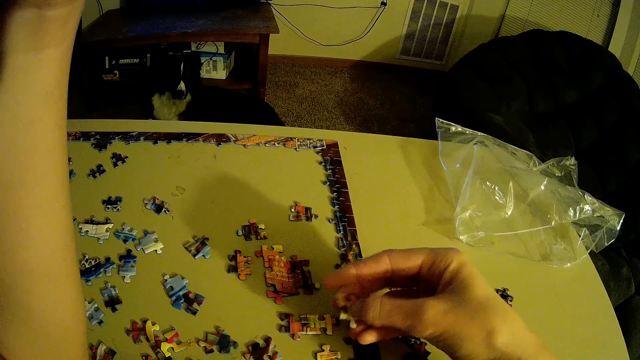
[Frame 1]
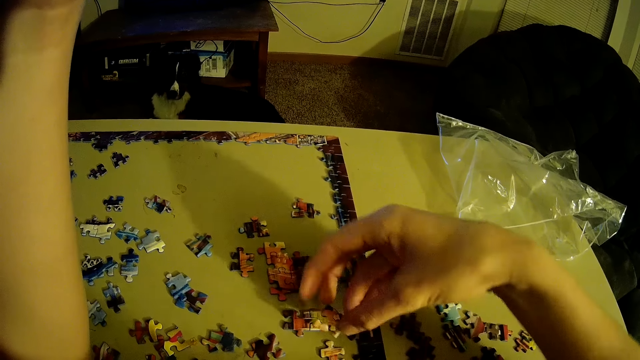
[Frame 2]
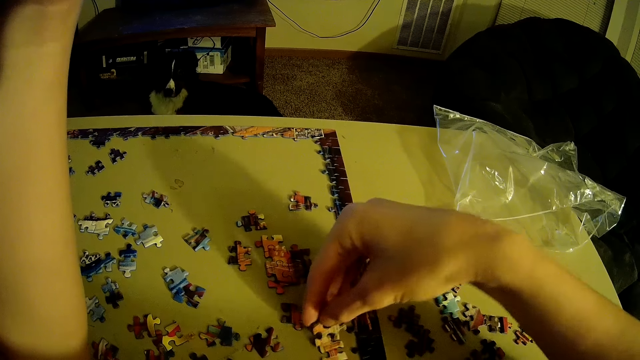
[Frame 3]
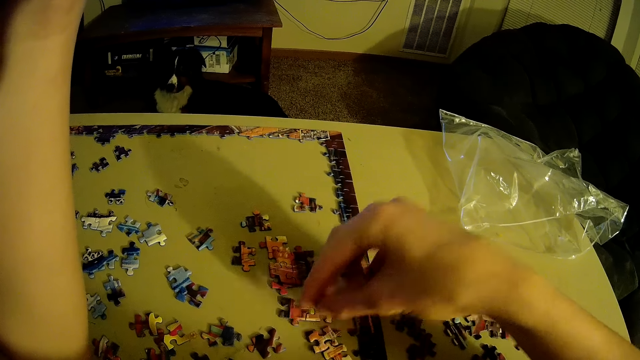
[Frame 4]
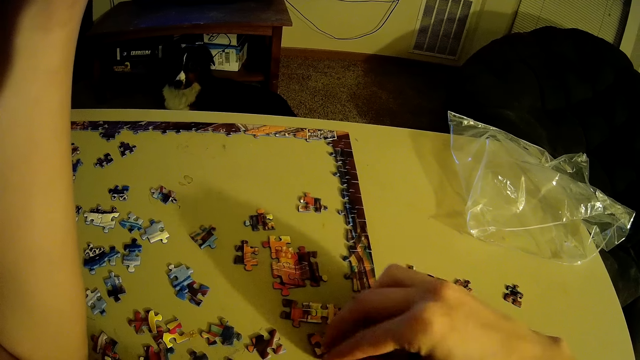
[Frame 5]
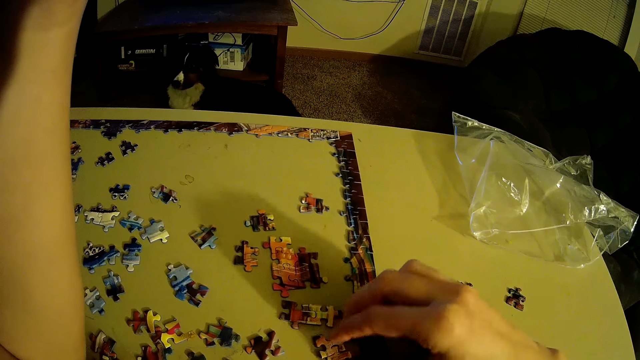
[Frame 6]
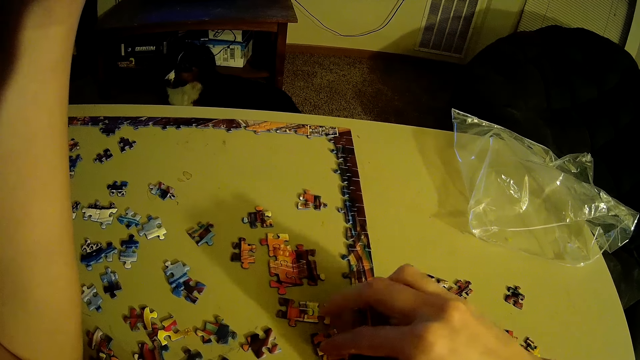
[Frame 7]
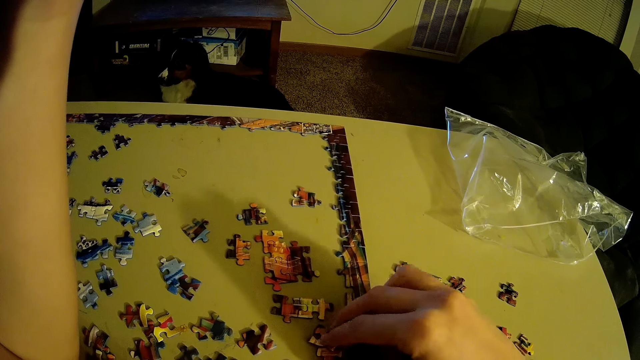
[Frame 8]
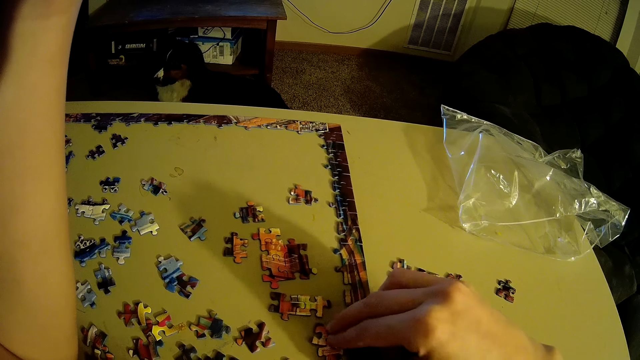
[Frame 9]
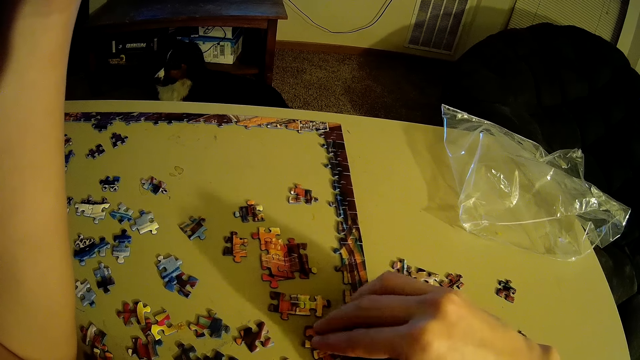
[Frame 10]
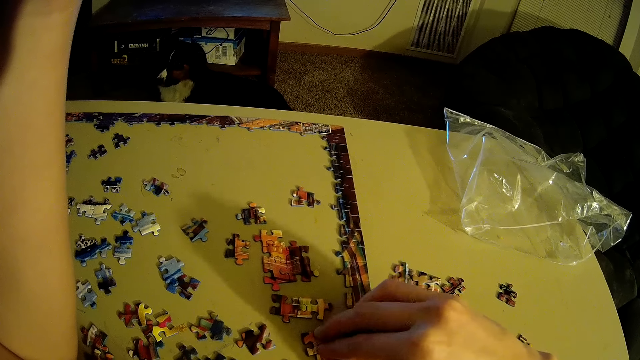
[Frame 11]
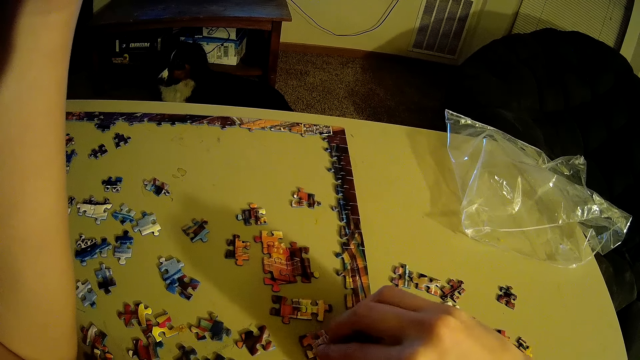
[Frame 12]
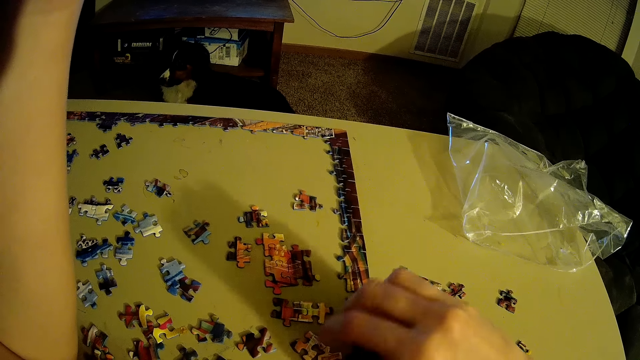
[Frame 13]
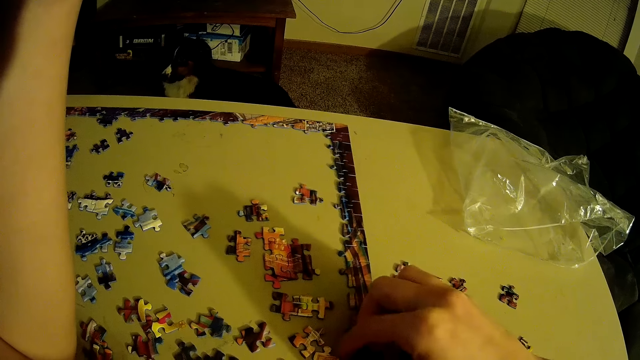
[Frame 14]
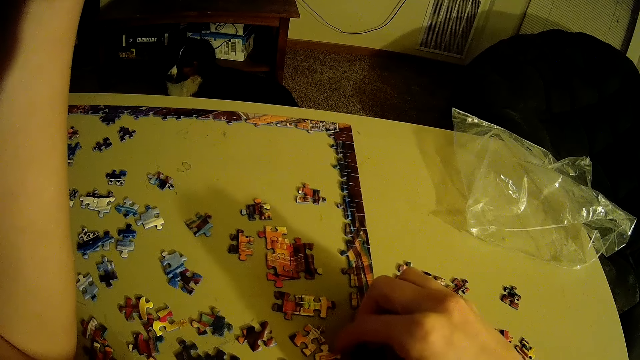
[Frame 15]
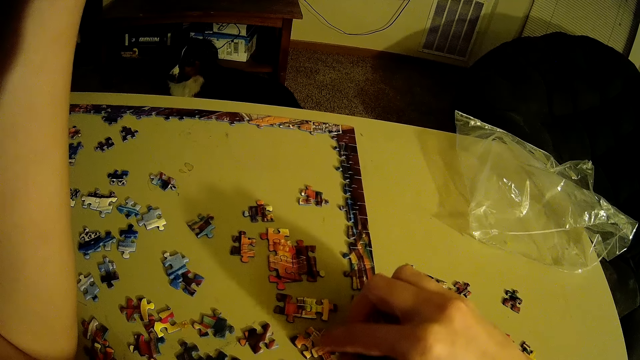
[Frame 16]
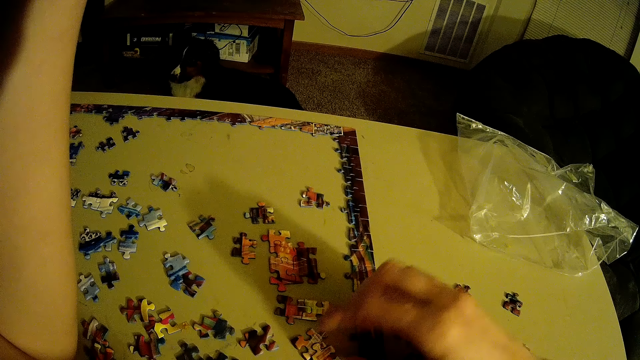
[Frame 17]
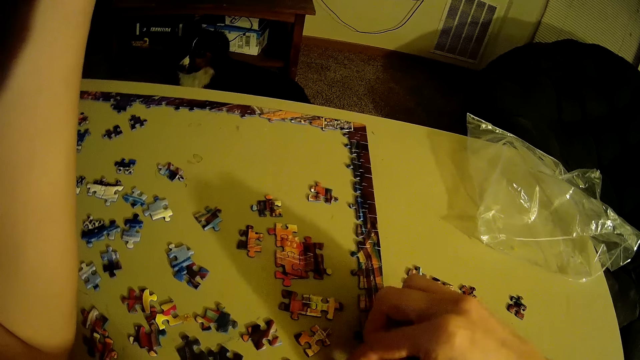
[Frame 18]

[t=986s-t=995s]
The camera wearer places the beads on the table.

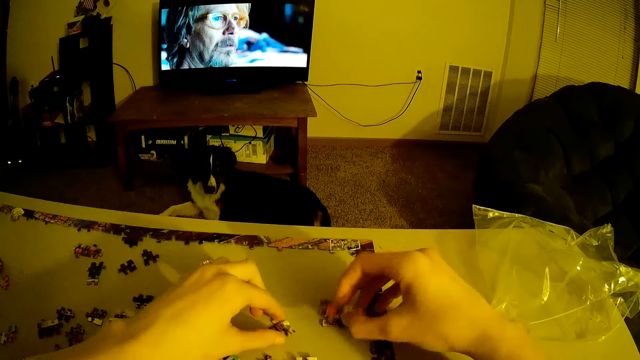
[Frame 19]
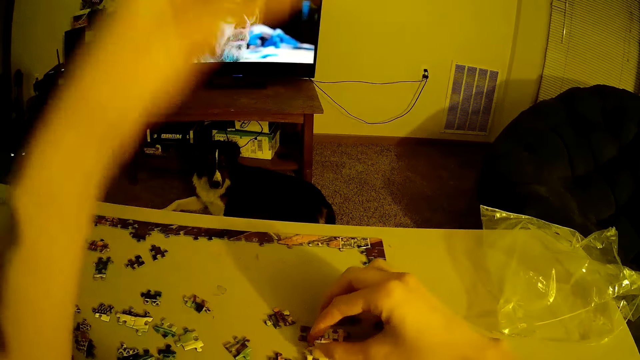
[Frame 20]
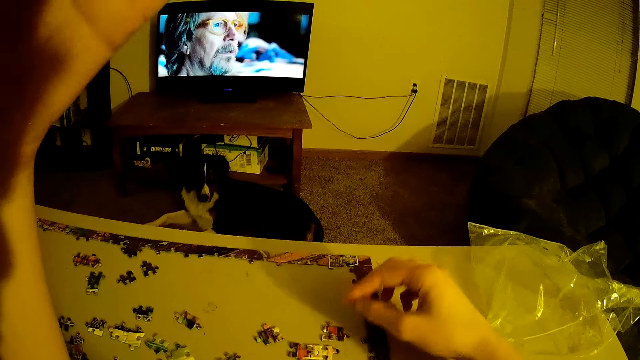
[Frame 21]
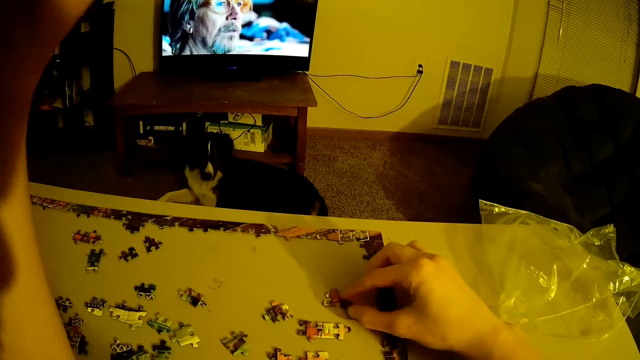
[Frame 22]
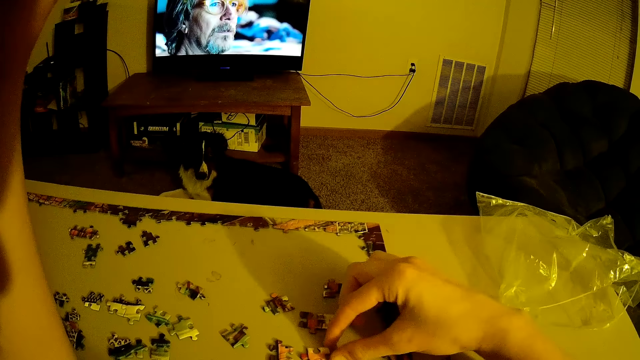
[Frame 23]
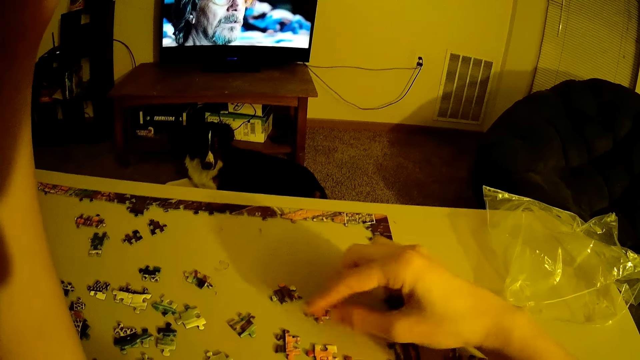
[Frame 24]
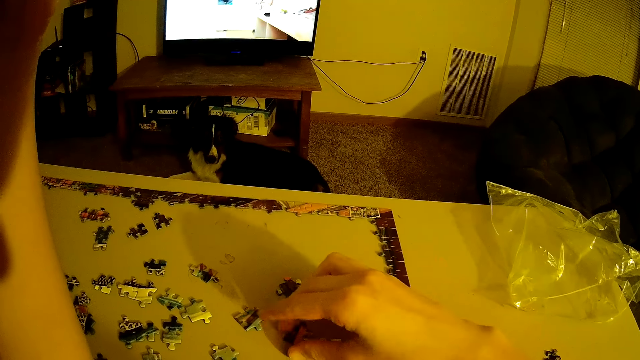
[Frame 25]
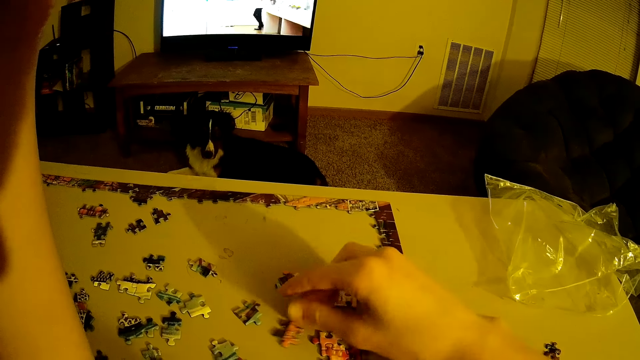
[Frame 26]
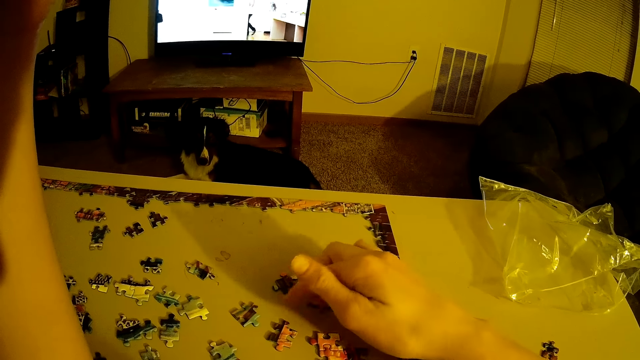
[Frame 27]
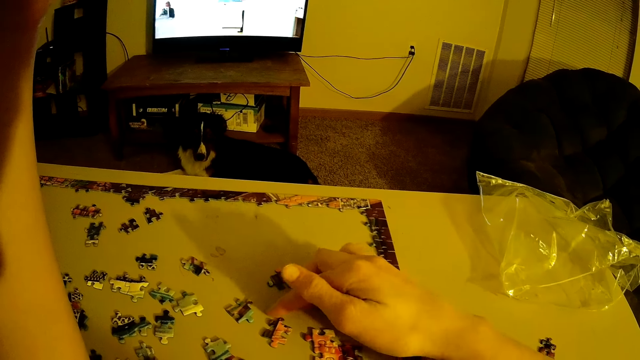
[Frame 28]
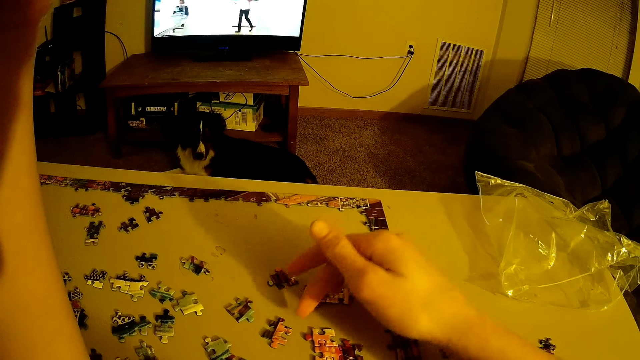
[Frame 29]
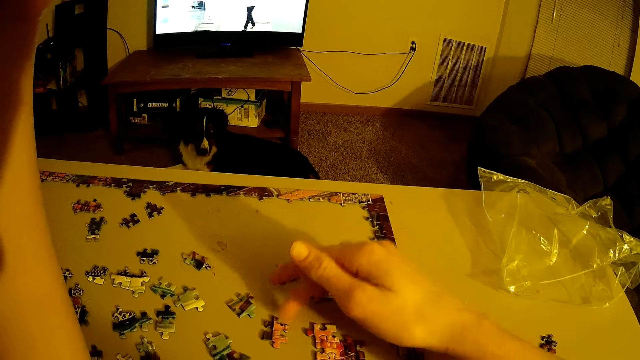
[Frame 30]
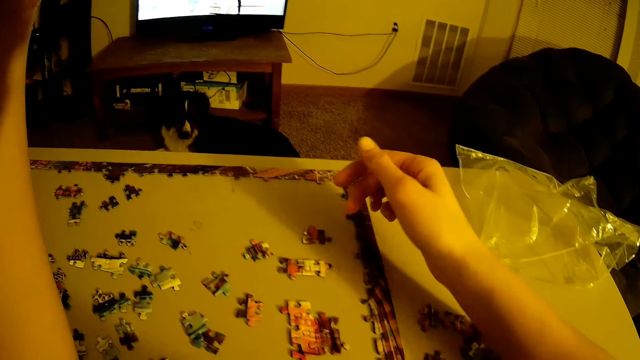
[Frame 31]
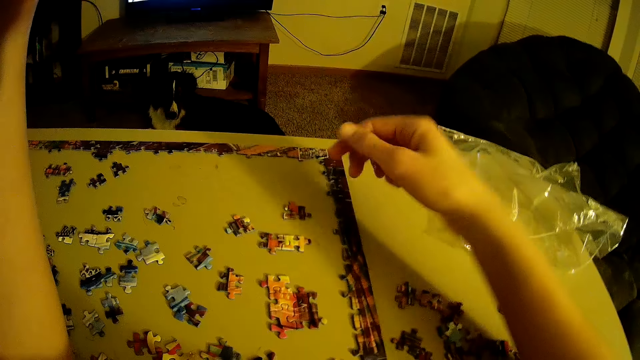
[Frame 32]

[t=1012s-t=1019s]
The camera wearer places the beads on the table.

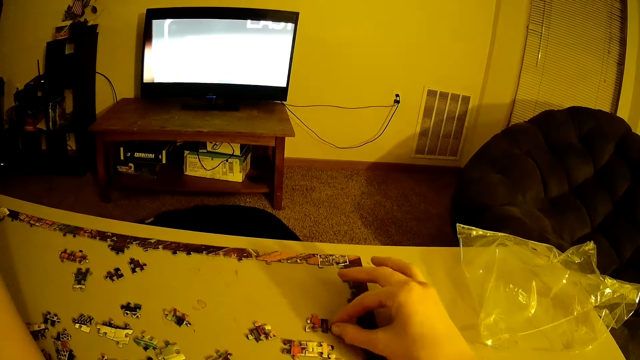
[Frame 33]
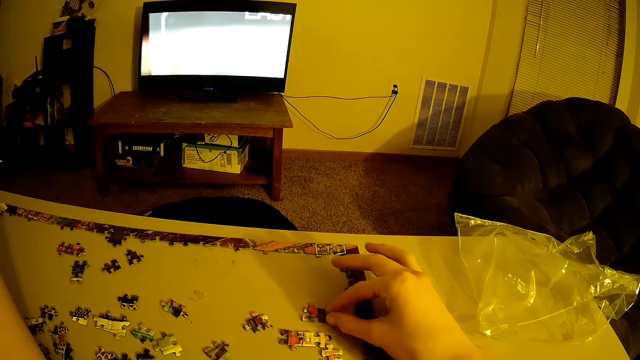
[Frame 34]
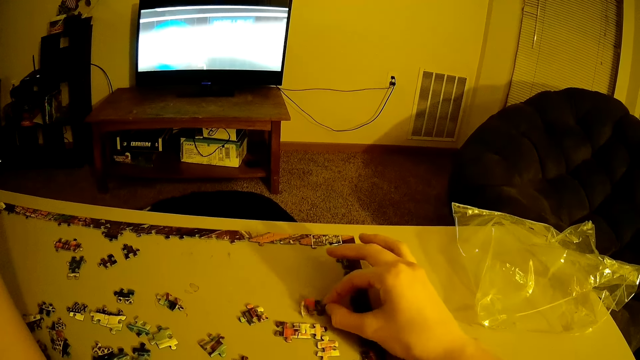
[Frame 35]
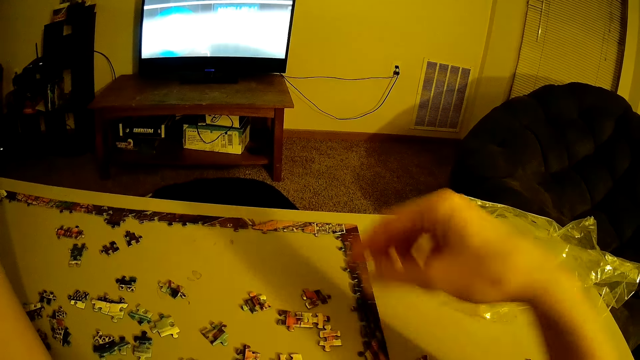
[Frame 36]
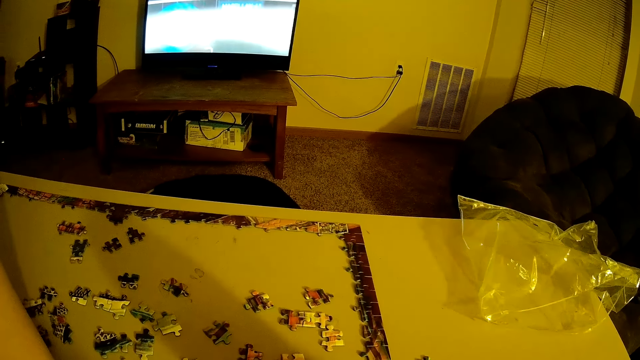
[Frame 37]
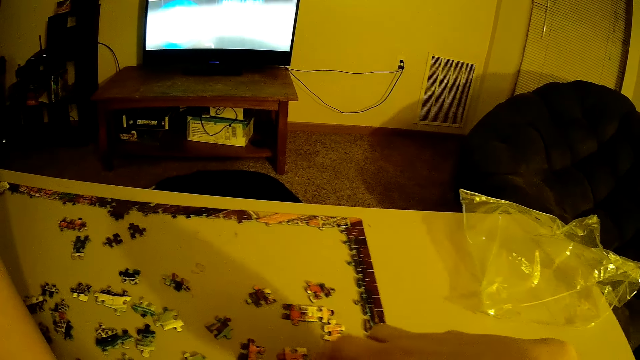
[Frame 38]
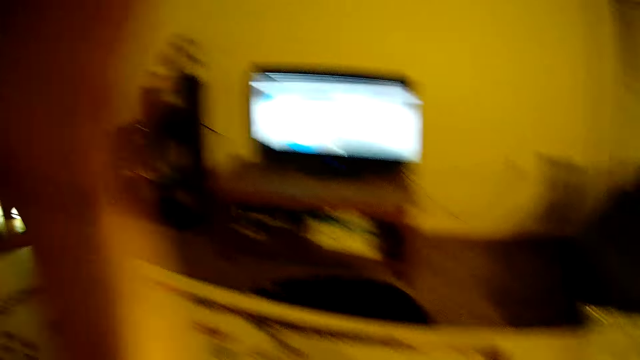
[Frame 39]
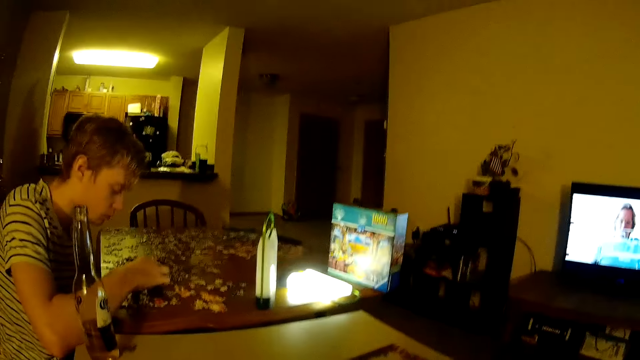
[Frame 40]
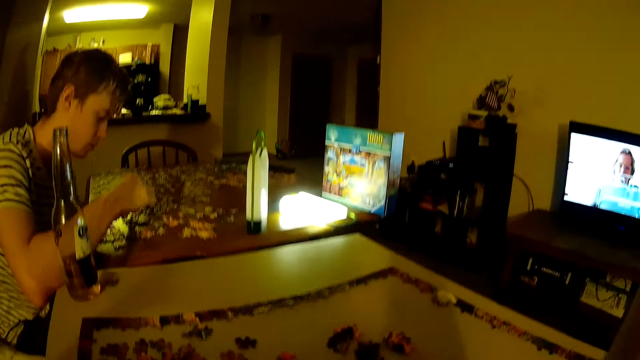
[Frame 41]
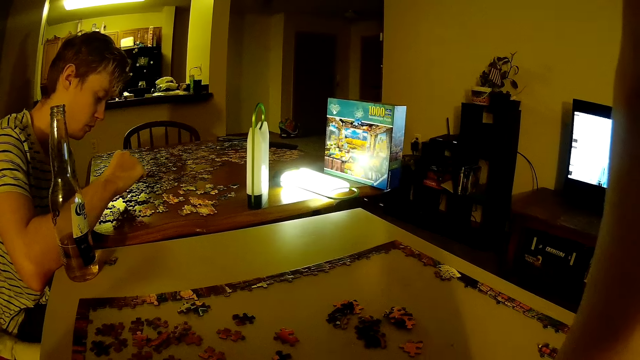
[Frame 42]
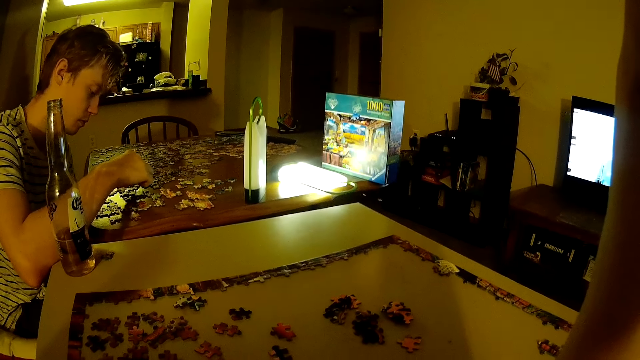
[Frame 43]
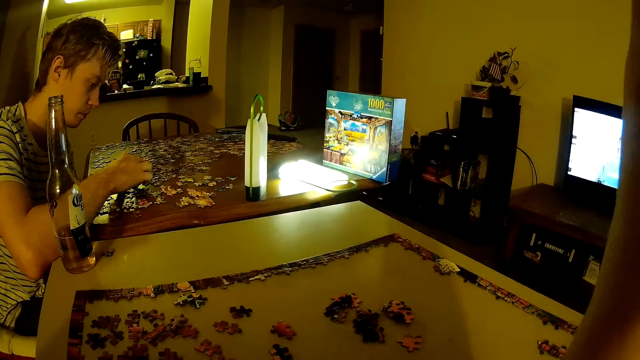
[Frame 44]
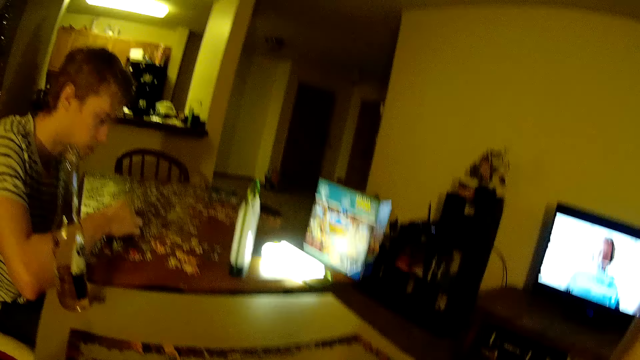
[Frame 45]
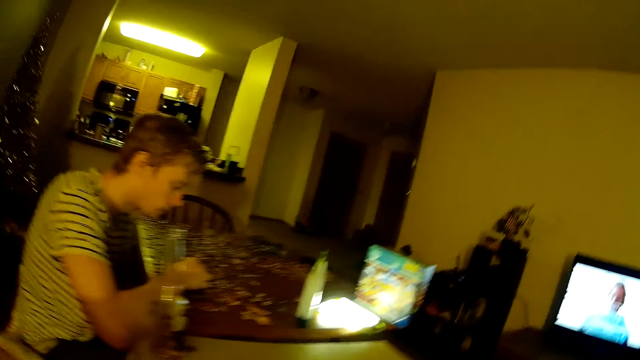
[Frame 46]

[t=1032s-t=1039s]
The camera wearer places the beads on the table. They sort the puzzles.
